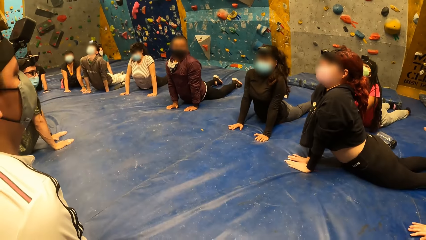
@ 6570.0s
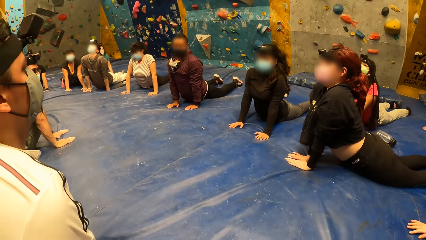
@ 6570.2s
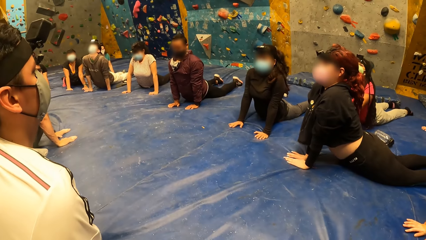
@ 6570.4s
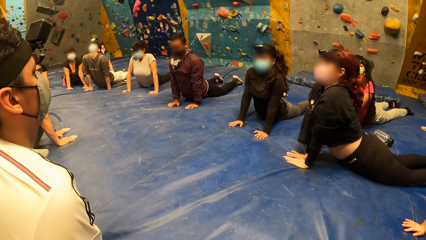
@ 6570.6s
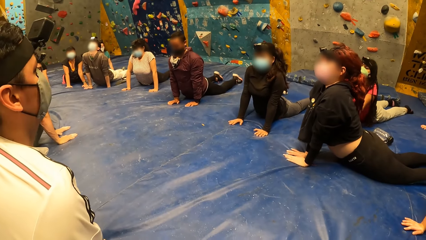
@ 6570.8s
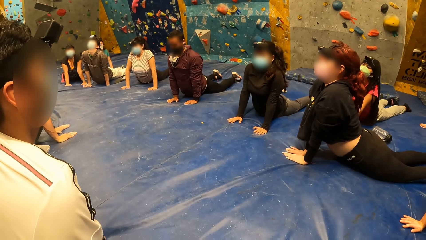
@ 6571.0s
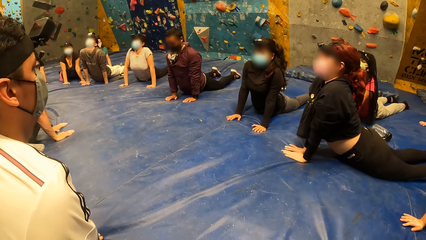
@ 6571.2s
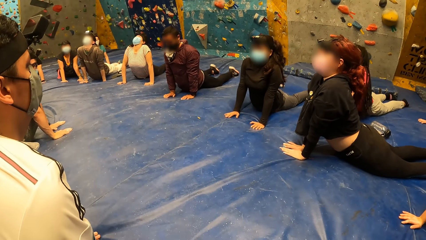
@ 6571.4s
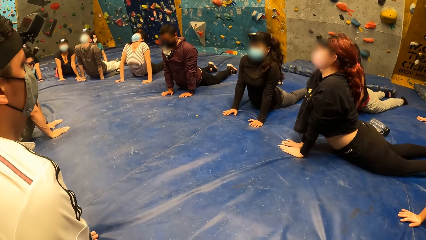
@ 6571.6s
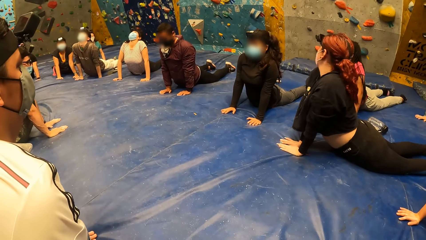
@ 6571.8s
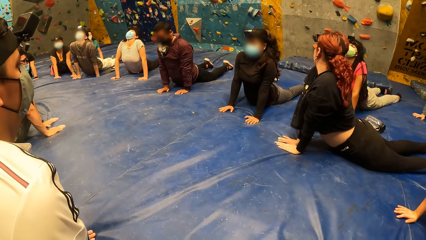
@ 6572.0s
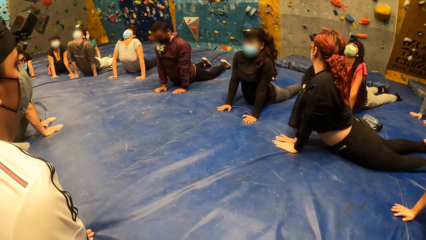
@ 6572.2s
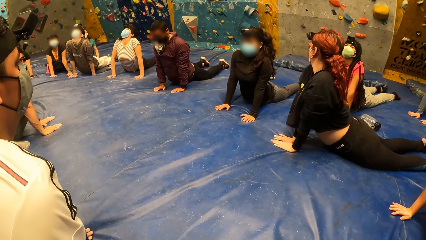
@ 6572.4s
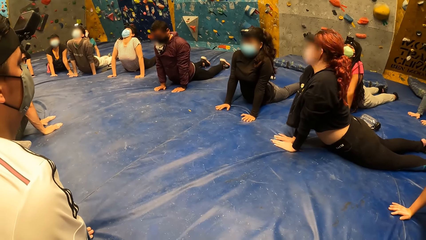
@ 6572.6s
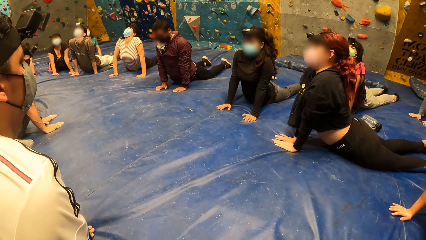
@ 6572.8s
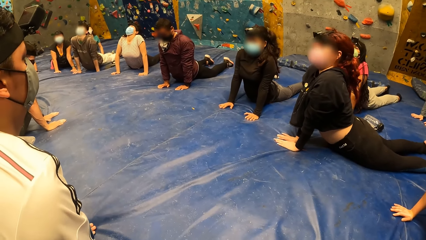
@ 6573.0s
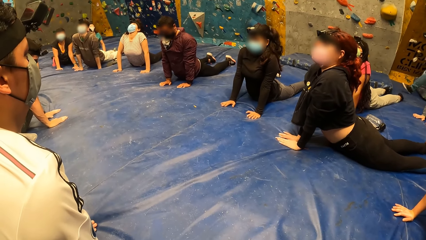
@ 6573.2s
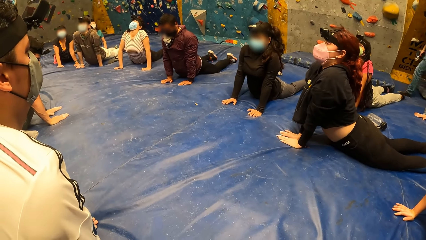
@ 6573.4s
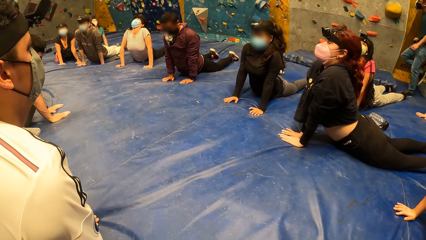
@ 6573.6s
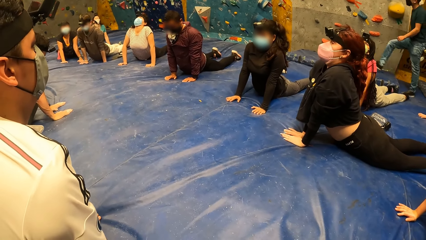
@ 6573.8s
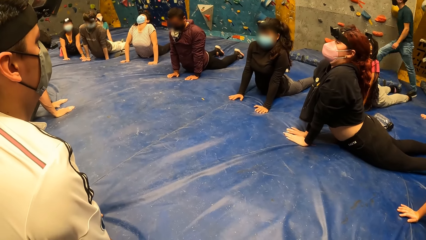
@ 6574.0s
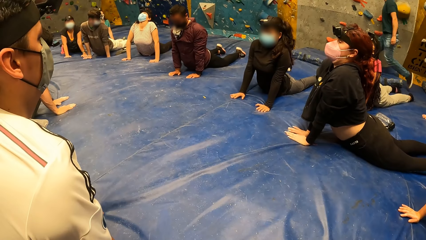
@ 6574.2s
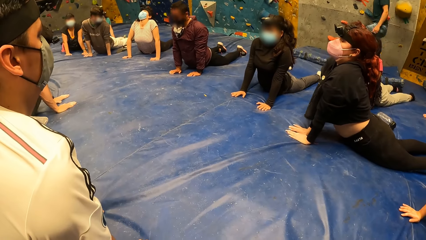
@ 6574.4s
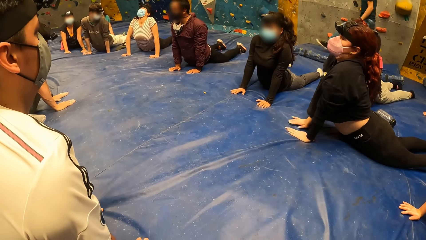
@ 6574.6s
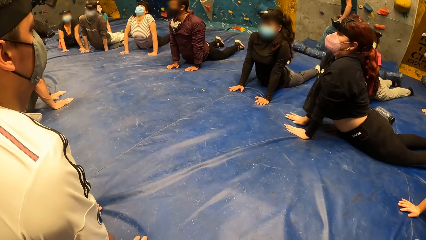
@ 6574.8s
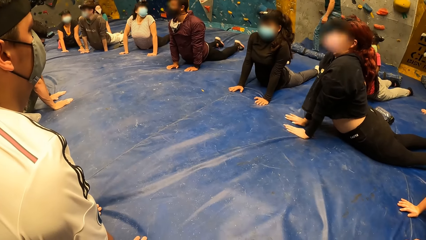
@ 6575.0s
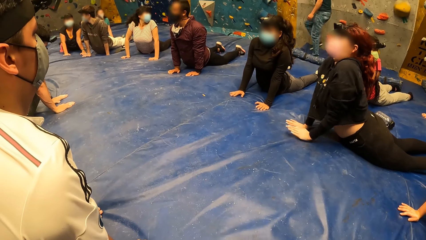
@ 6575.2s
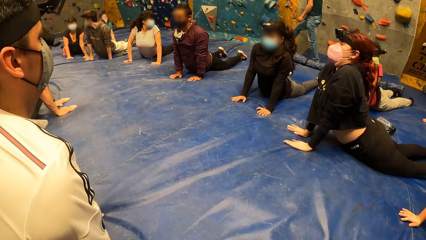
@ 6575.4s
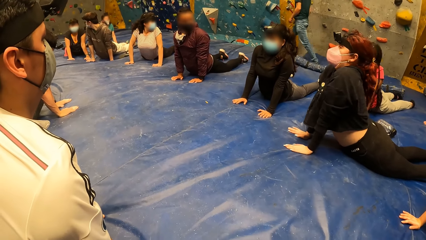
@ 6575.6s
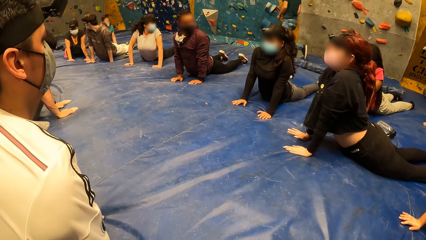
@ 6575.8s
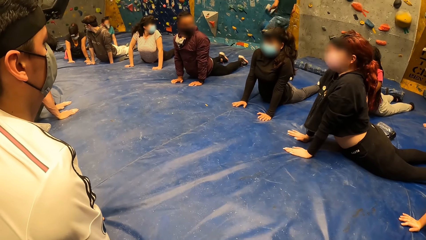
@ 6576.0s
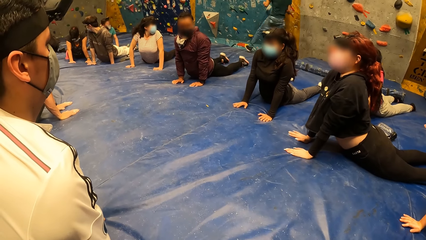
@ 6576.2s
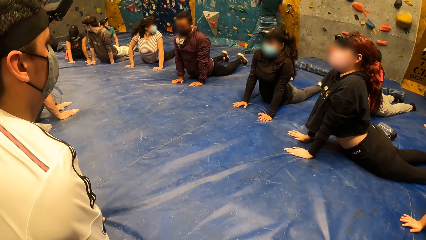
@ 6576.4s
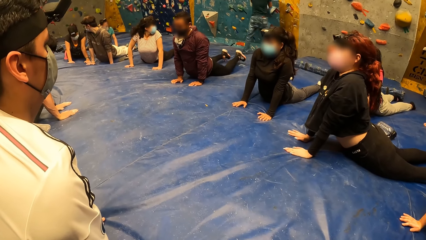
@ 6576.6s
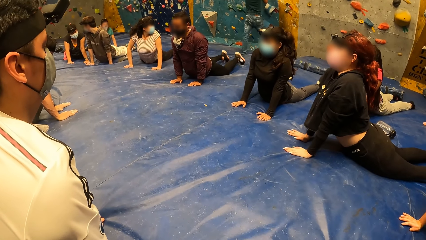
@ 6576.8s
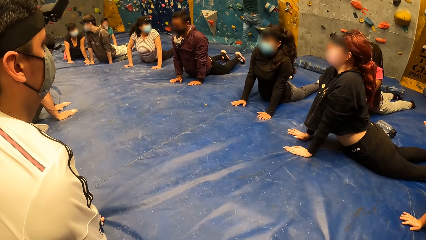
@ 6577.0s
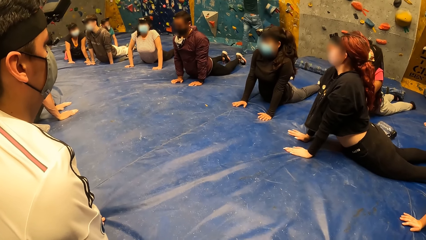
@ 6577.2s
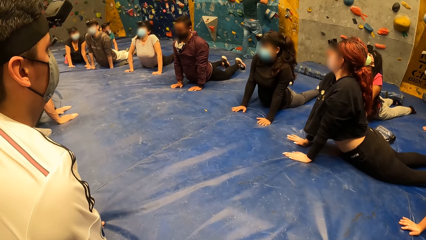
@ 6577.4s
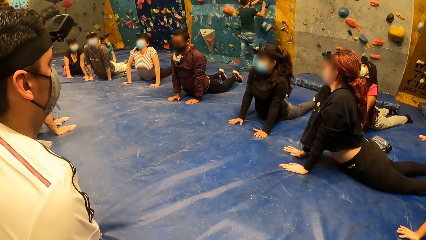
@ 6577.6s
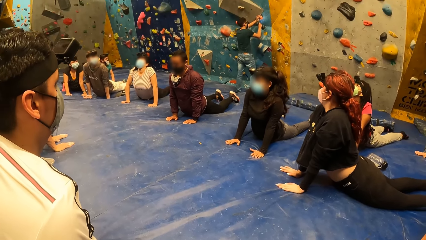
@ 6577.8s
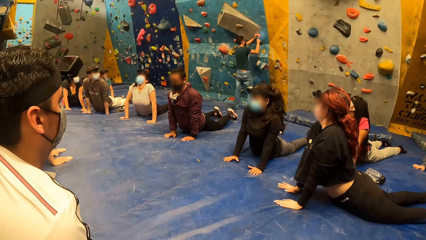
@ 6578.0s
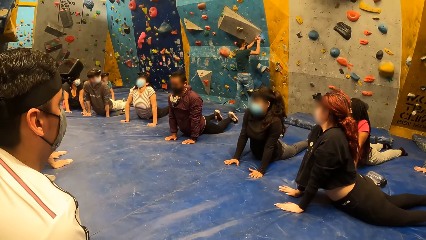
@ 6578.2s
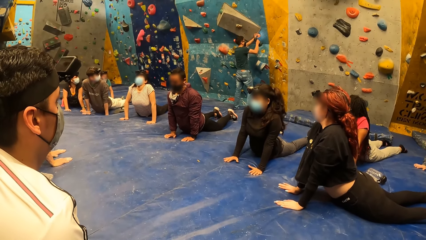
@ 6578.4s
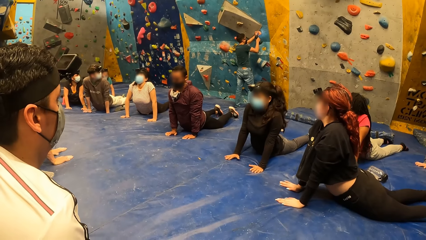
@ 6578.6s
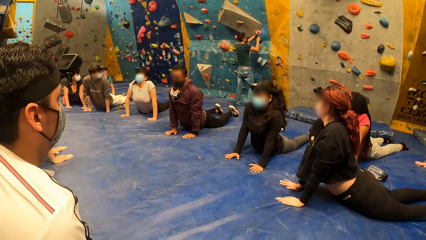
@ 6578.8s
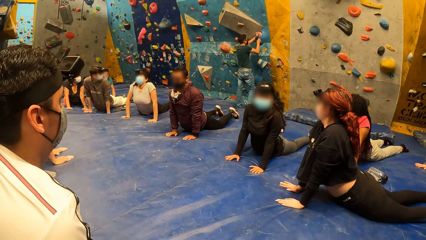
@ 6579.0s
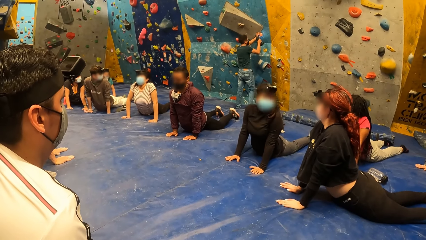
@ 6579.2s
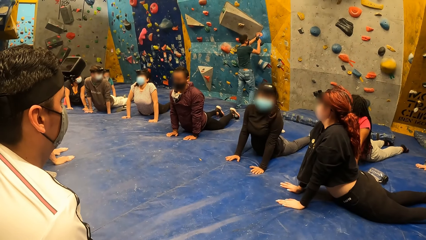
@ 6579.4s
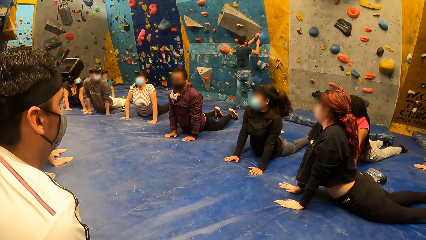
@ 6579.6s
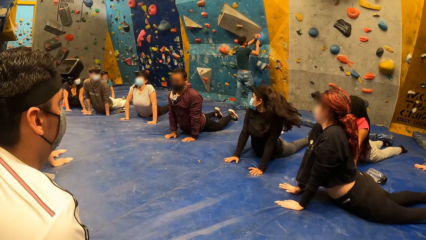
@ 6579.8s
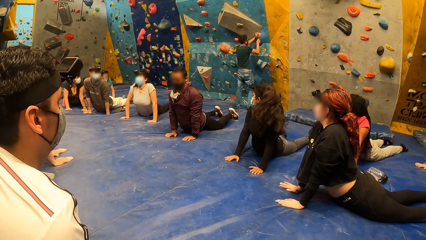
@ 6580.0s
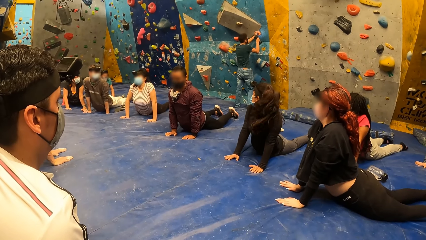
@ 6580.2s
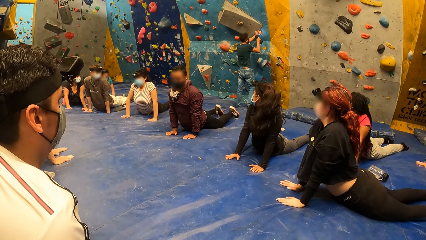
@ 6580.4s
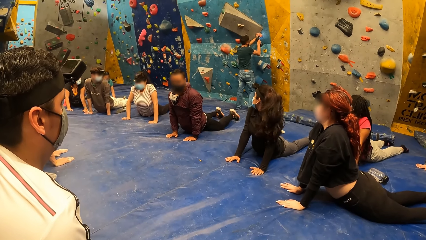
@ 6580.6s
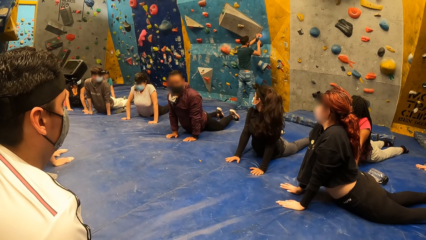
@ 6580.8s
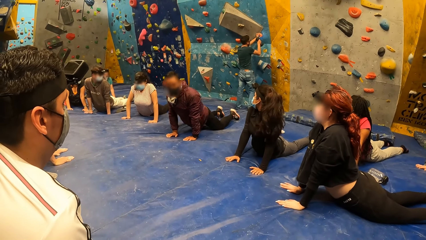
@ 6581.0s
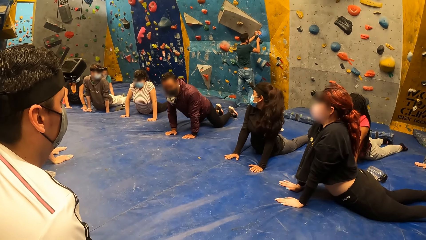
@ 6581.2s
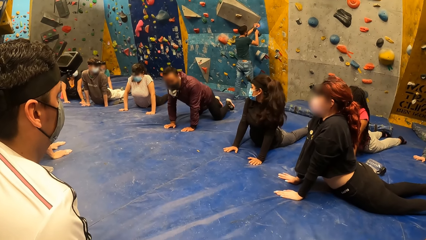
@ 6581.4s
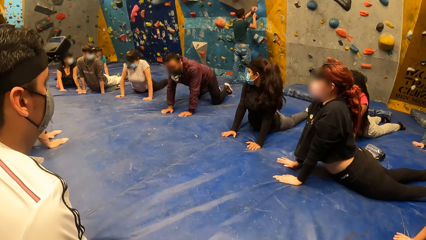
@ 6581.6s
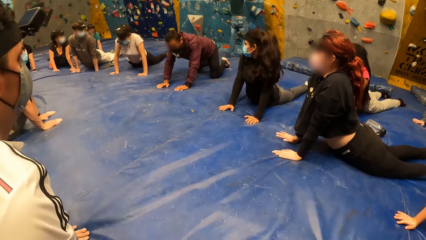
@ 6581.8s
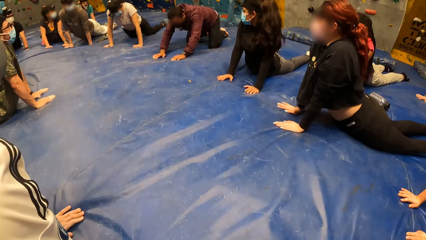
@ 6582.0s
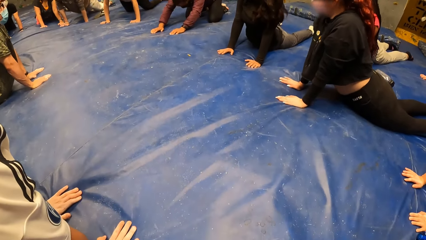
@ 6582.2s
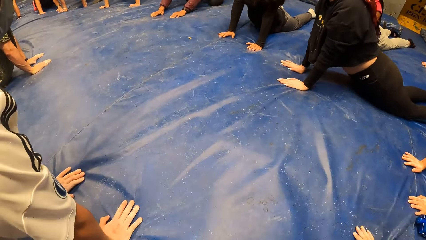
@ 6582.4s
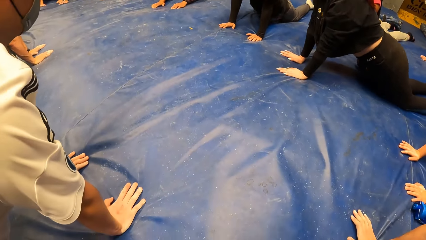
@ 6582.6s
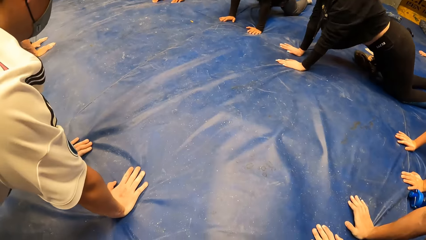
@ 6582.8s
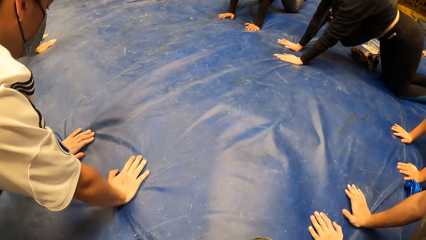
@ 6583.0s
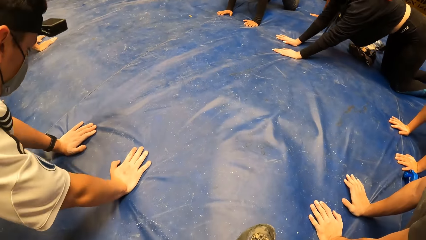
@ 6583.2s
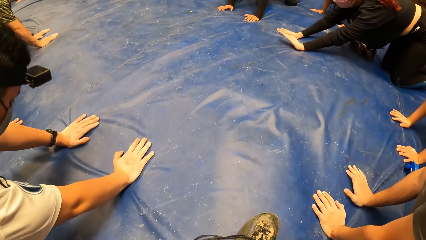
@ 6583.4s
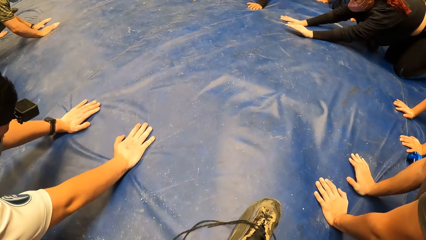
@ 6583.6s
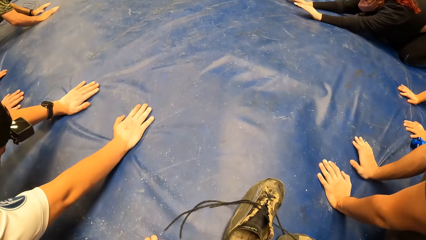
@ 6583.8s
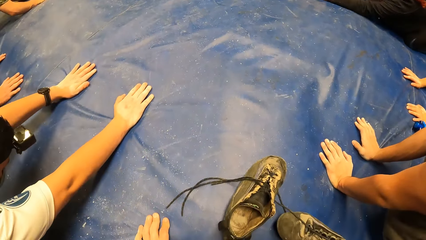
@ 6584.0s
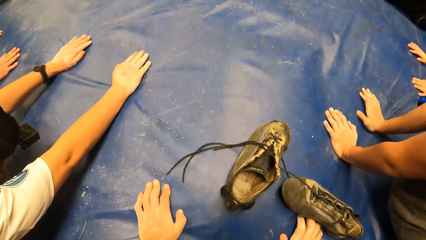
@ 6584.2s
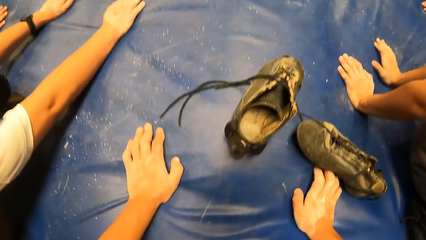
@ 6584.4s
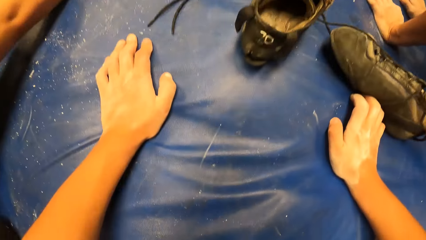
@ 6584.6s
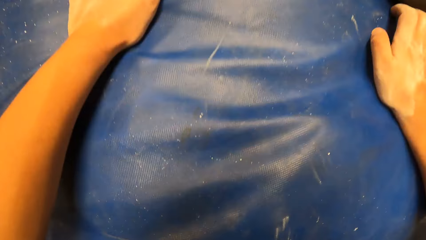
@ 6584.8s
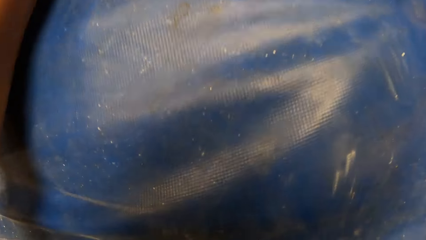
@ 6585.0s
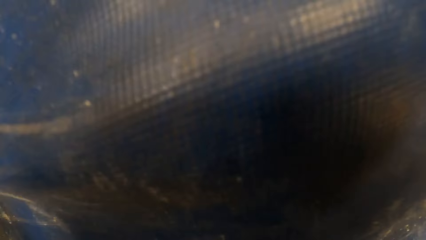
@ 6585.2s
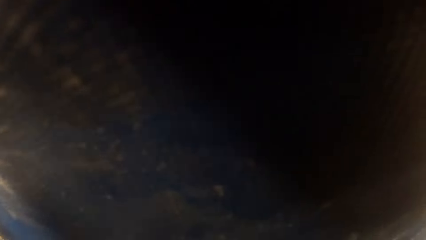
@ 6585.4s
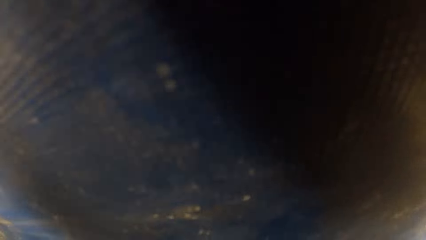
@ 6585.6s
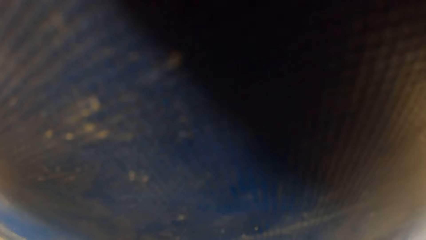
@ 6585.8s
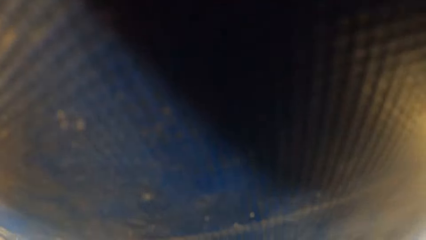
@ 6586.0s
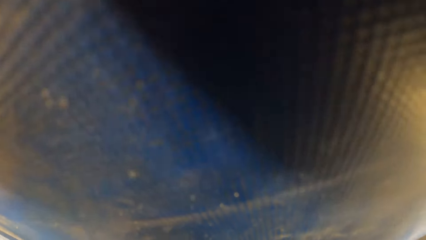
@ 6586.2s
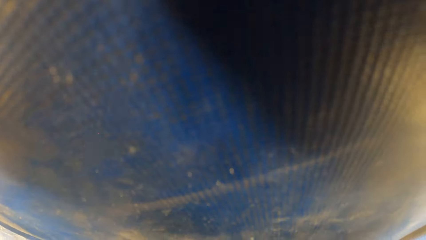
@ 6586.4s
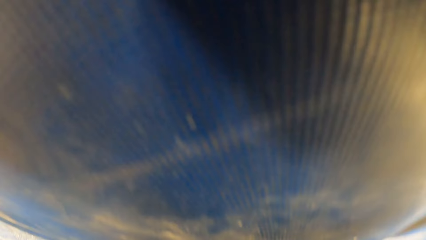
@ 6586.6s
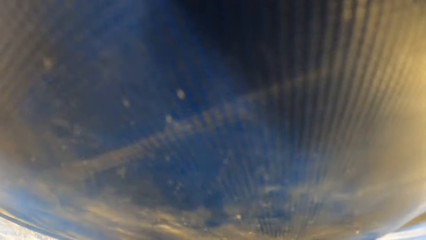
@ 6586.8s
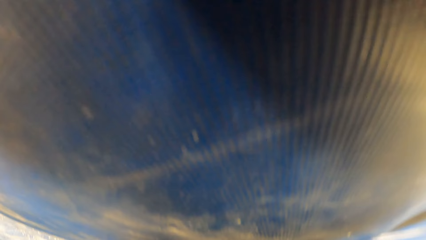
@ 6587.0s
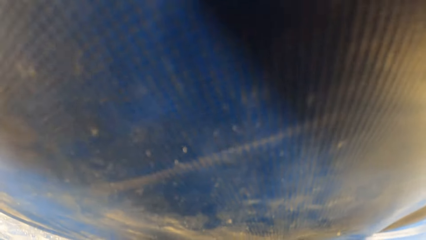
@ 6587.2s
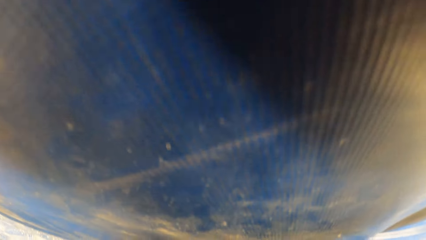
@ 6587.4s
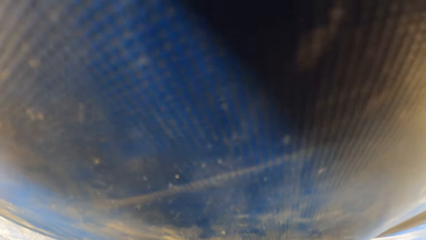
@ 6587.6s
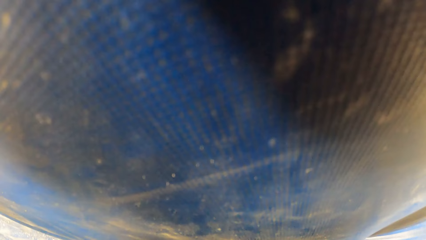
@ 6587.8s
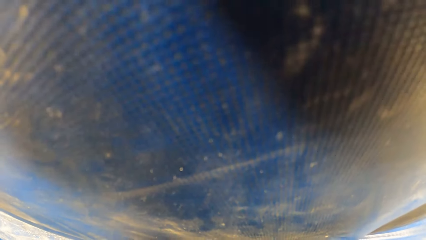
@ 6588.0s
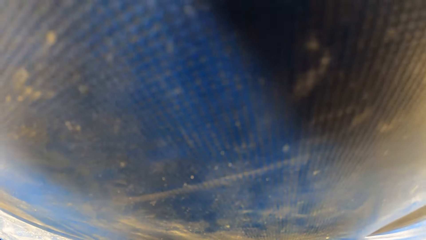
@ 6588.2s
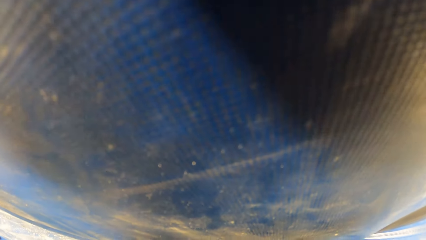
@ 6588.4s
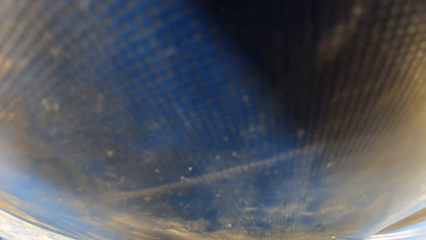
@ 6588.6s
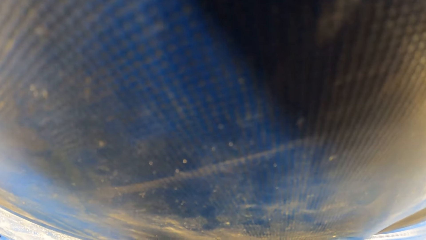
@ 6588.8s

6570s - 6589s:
The camera wearer crouches on the floor.
